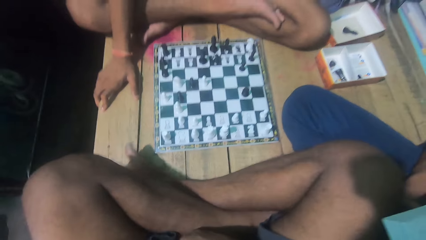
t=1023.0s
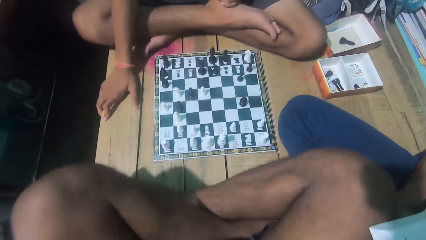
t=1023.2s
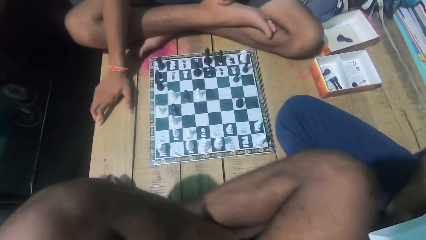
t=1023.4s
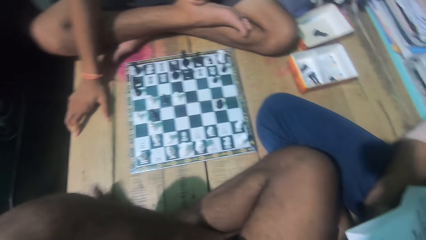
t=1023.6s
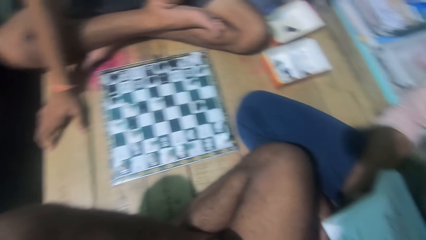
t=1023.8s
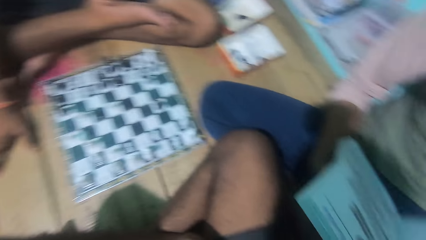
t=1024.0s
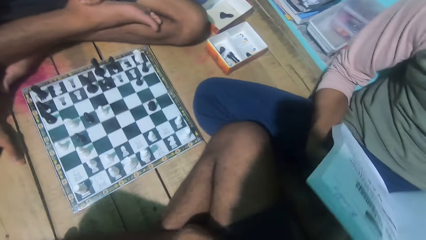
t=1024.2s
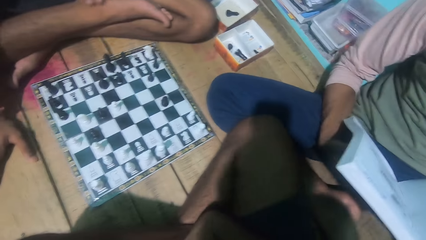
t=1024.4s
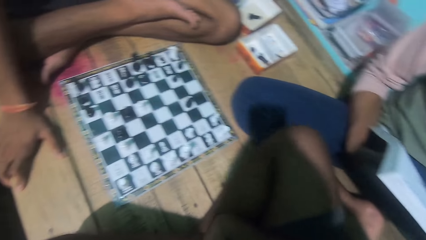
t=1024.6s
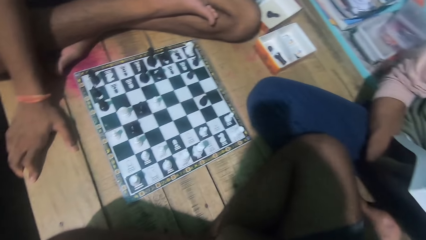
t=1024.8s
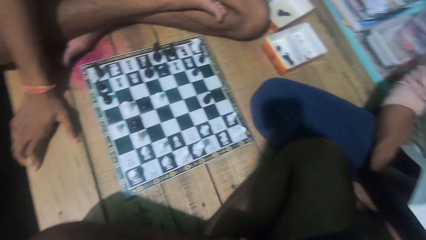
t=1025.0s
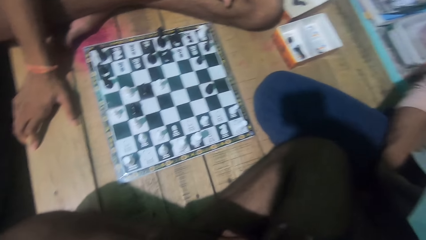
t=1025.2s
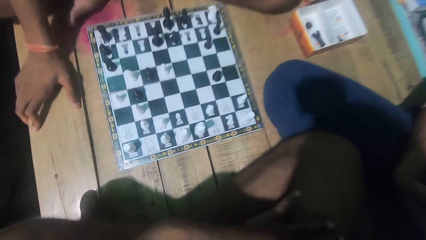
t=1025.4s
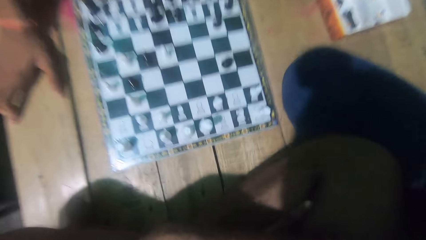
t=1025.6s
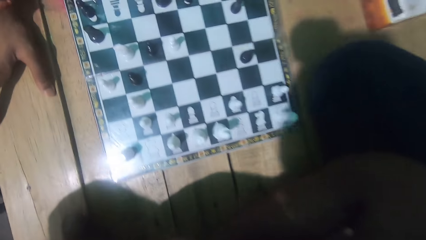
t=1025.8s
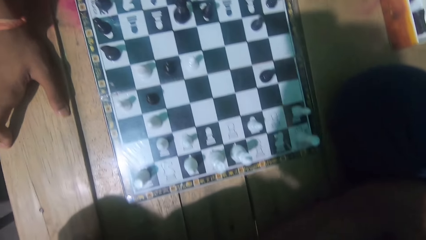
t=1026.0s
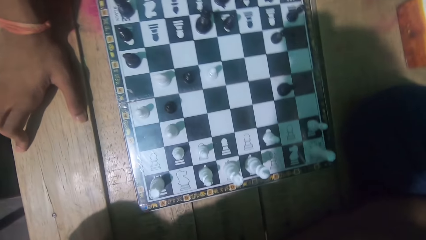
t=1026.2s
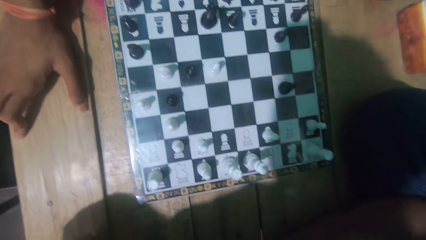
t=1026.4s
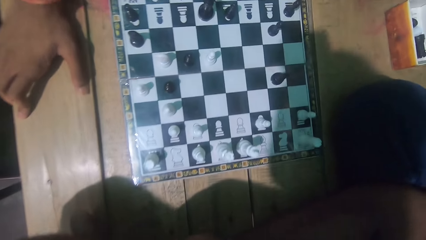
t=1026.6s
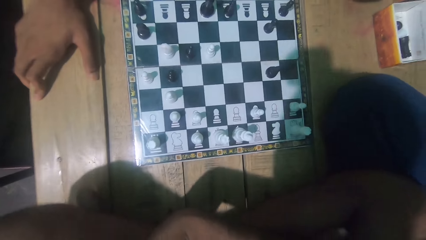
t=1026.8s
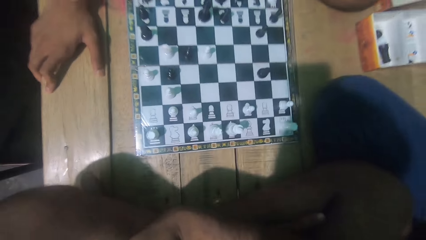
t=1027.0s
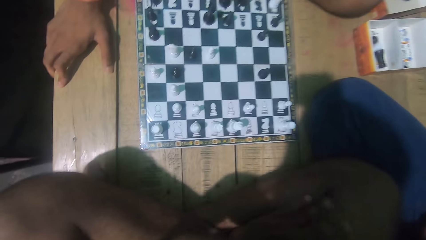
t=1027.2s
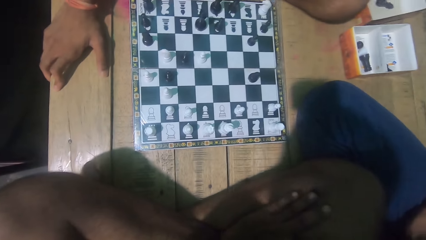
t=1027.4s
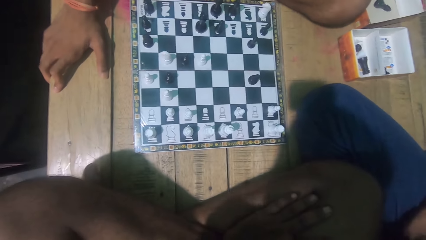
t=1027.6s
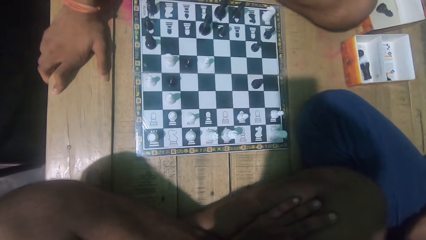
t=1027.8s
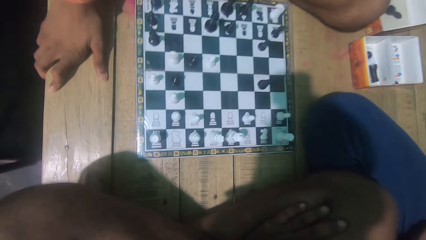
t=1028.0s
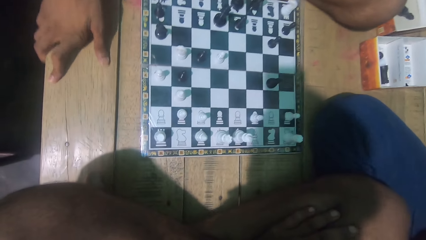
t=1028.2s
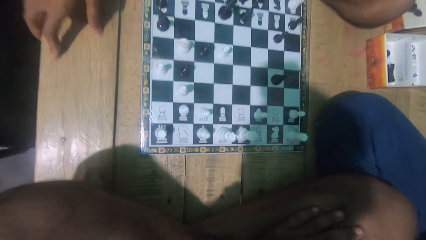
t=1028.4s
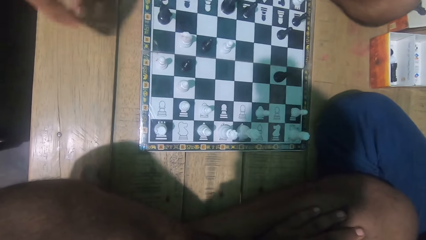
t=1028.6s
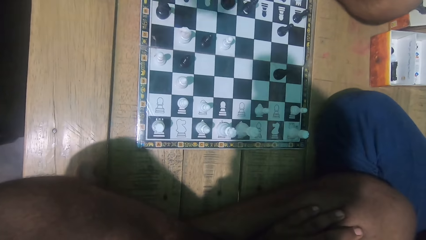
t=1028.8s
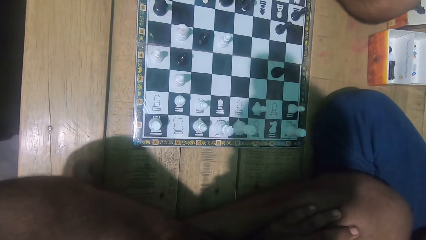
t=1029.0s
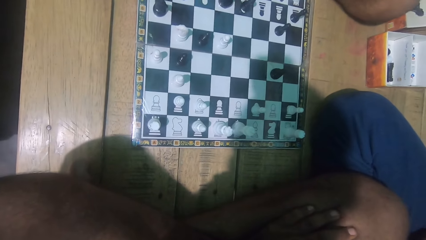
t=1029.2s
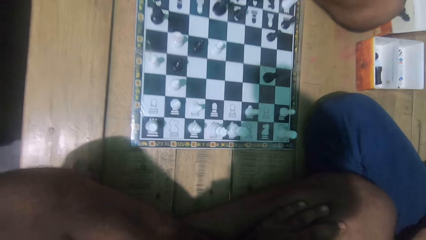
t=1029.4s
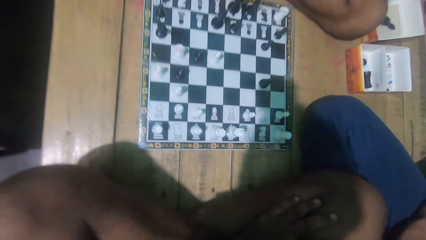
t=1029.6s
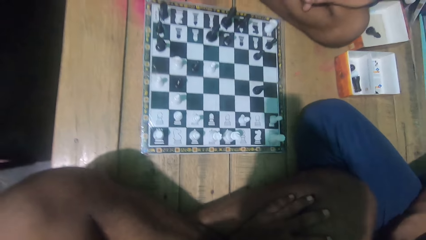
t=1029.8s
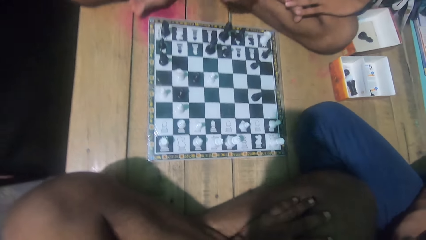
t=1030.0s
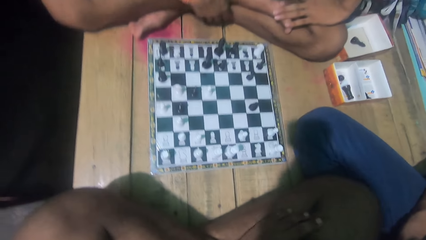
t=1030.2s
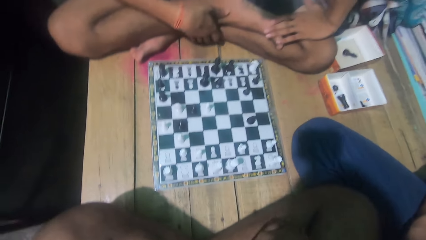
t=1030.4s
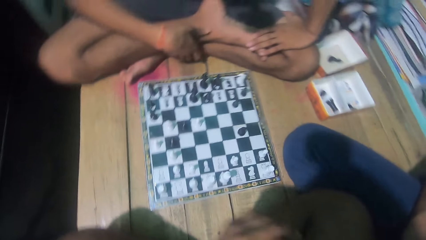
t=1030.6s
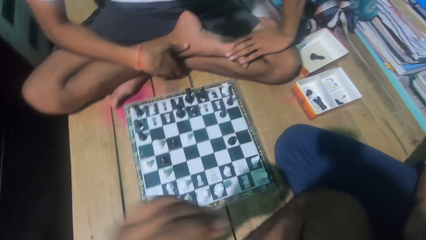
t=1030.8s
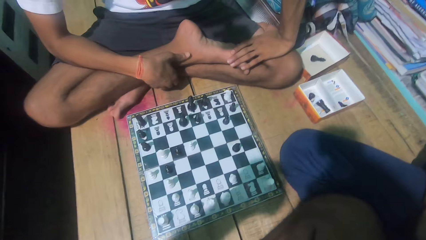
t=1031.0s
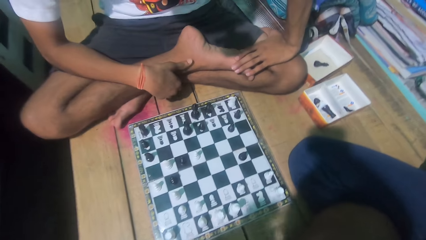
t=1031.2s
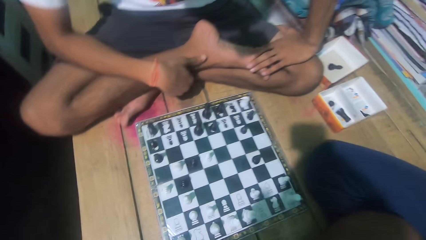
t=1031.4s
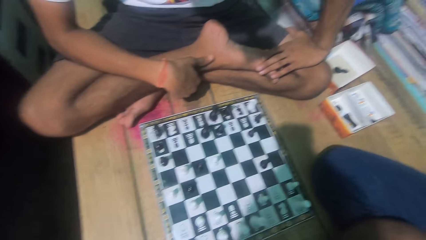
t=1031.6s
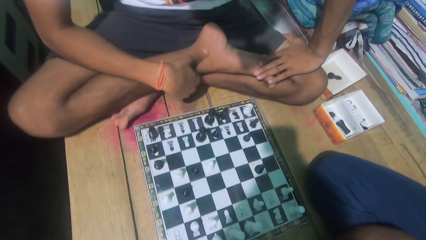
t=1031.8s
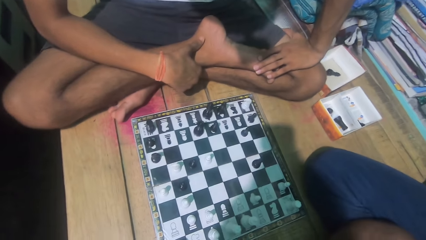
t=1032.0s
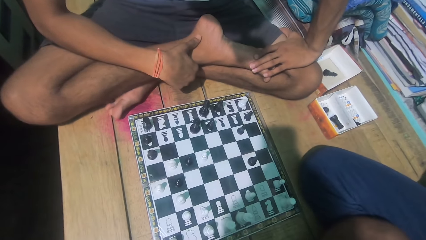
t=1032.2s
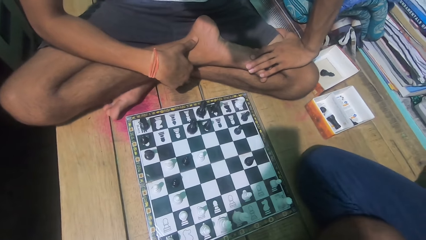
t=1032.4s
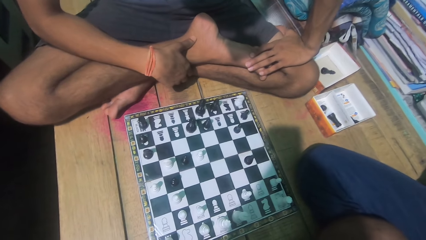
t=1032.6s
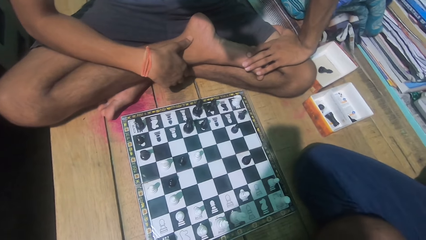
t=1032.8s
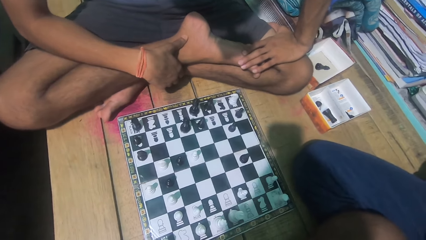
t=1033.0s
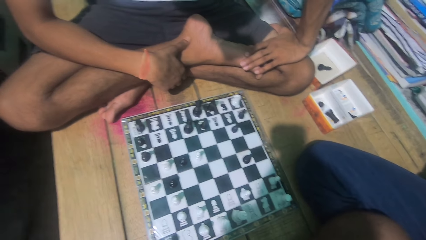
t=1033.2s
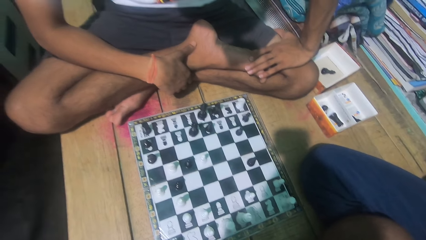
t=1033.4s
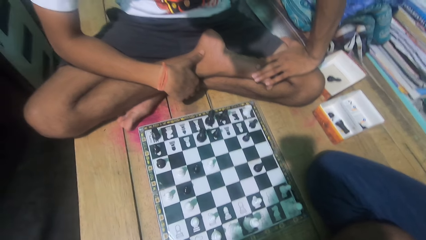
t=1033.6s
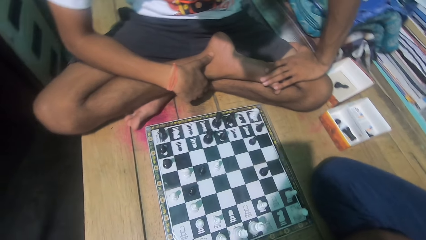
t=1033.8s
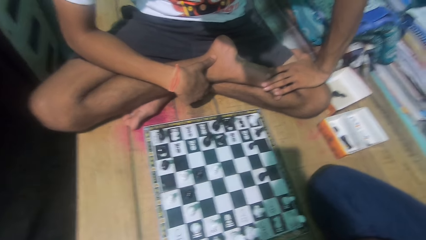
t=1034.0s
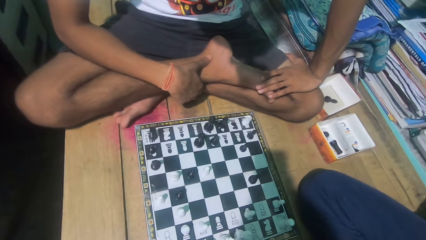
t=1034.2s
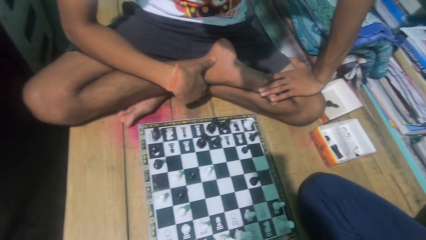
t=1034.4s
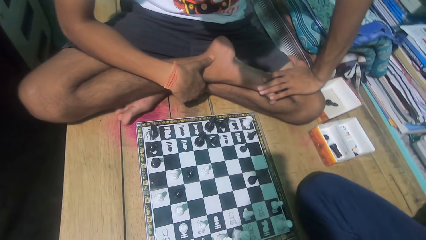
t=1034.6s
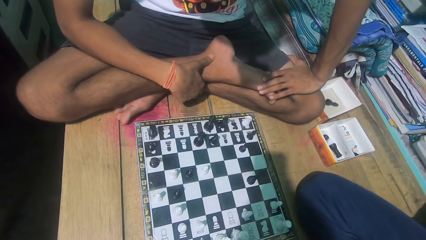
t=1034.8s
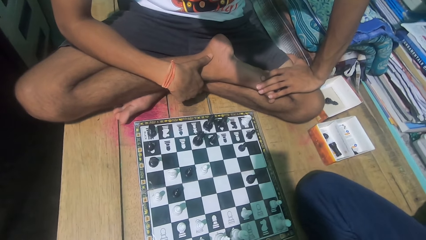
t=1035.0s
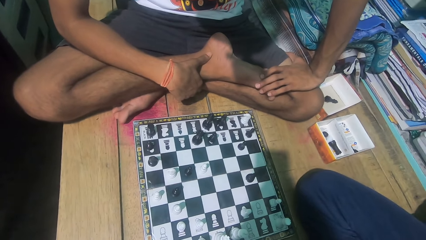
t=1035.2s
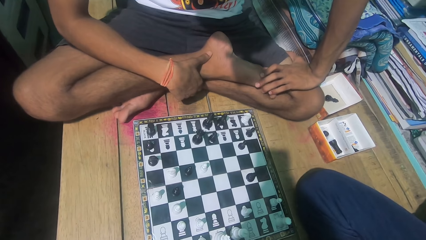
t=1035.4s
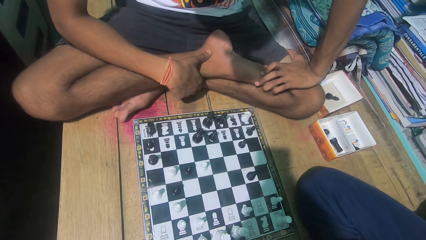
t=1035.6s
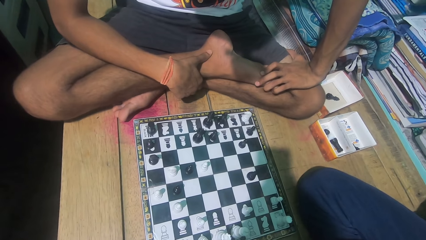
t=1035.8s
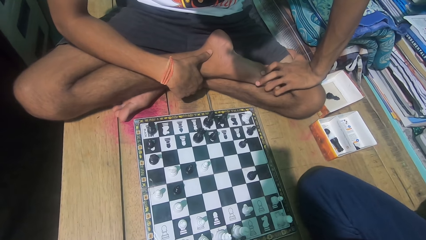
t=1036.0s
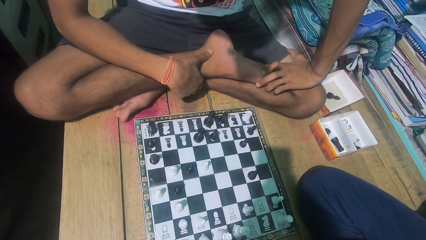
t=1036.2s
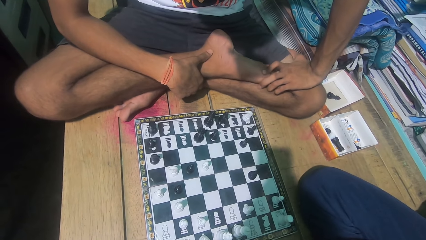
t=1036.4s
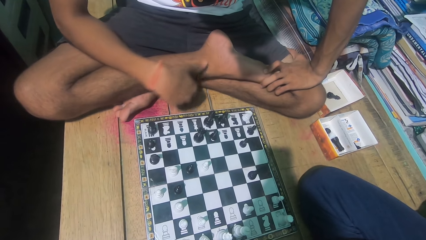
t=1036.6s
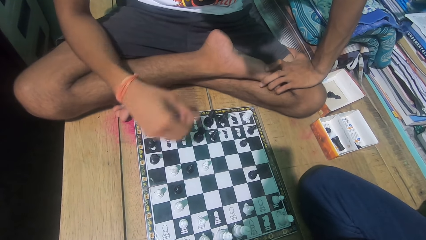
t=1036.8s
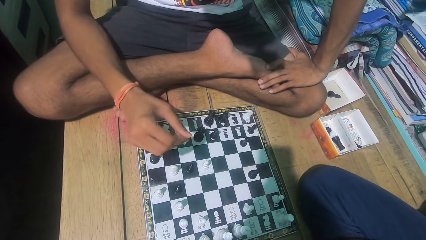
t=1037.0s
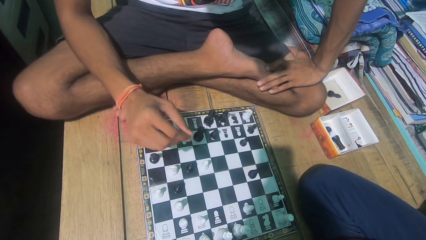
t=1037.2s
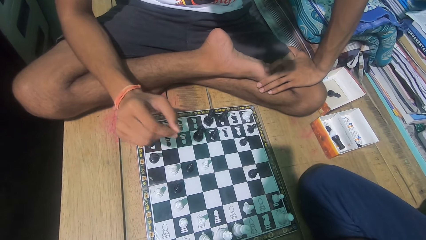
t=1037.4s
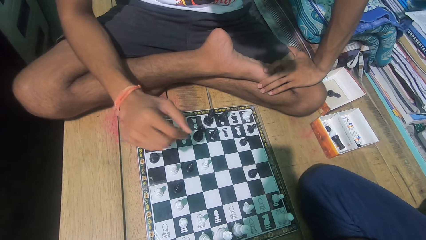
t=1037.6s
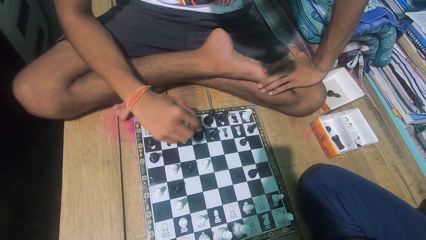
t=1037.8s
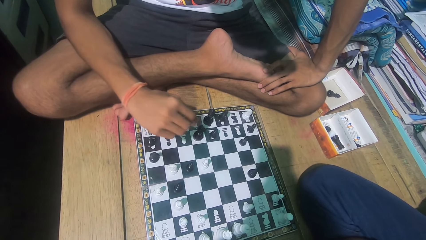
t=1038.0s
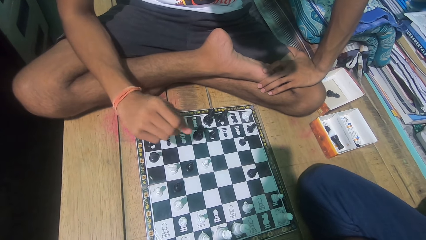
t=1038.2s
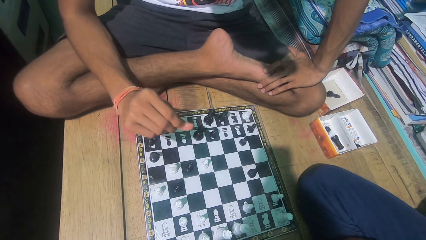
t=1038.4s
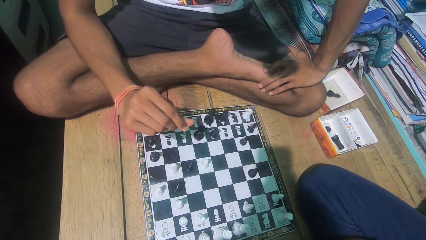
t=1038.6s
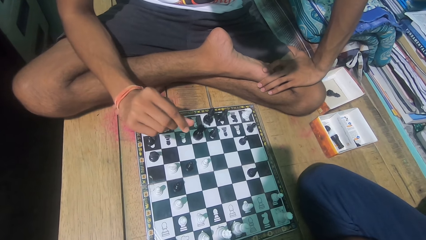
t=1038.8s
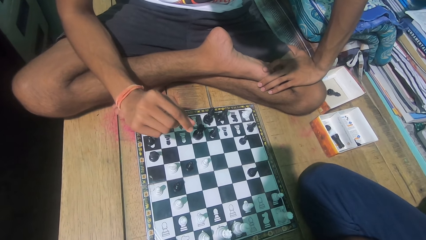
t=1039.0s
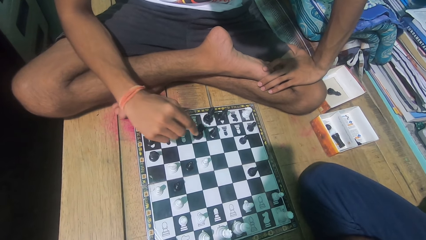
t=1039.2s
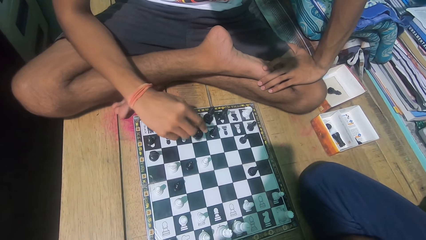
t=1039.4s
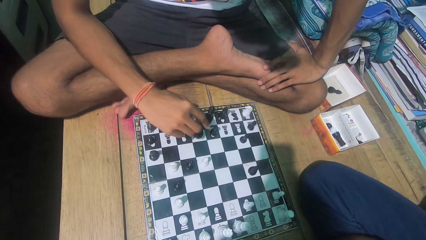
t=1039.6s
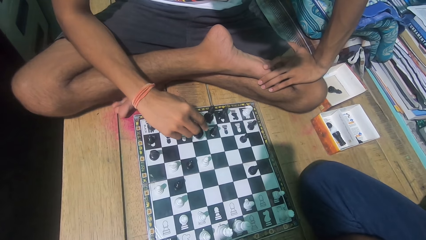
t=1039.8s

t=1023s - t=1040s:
The camera wearer moves backwards.
